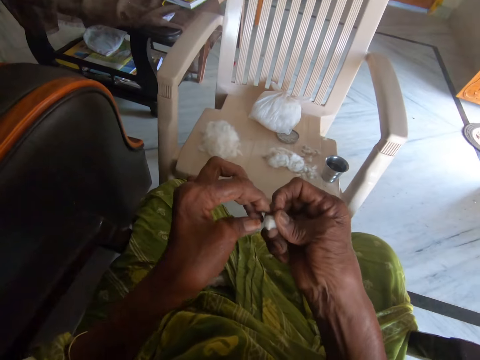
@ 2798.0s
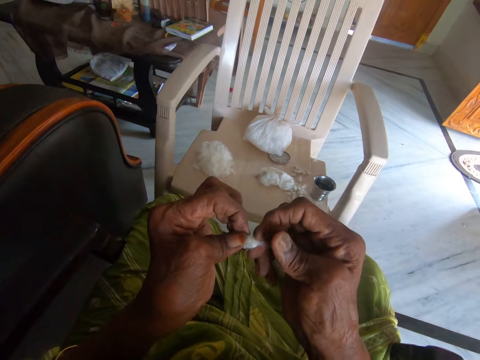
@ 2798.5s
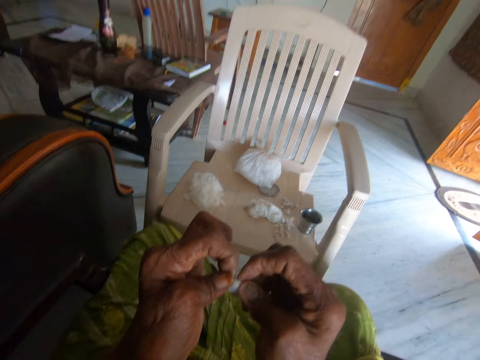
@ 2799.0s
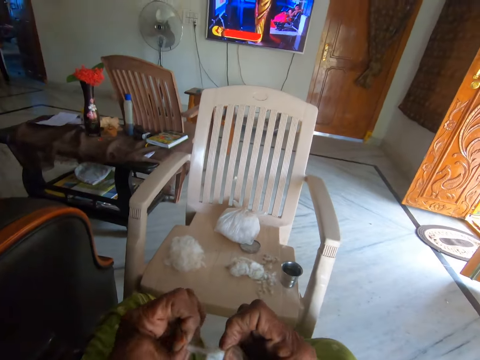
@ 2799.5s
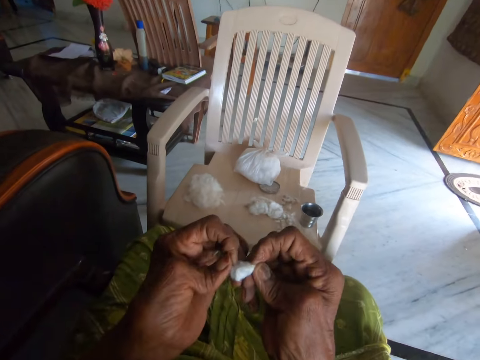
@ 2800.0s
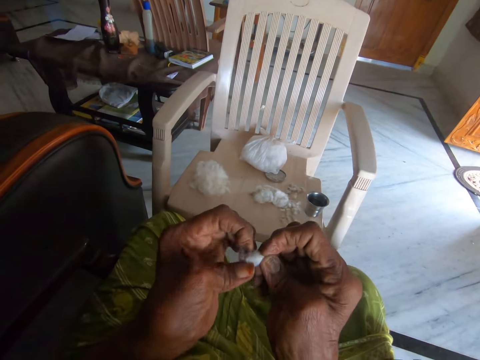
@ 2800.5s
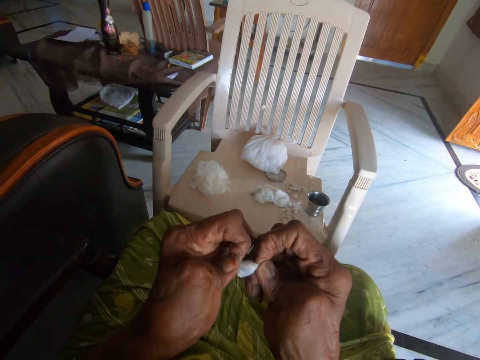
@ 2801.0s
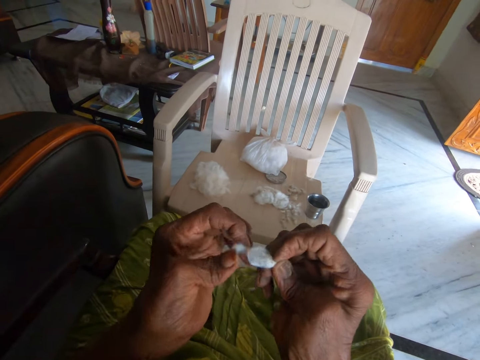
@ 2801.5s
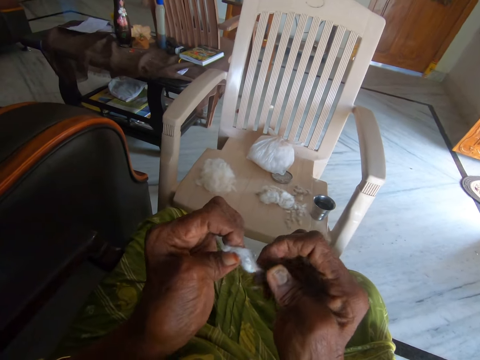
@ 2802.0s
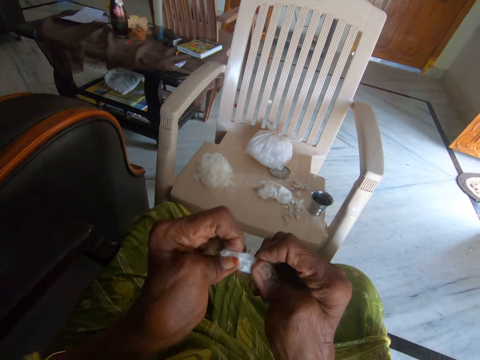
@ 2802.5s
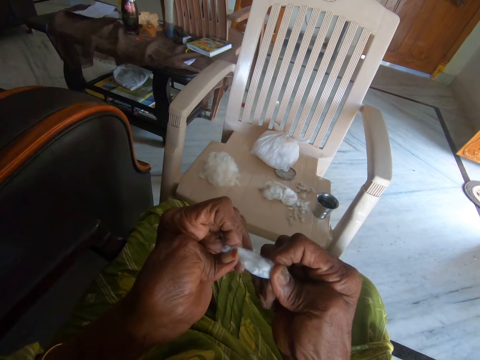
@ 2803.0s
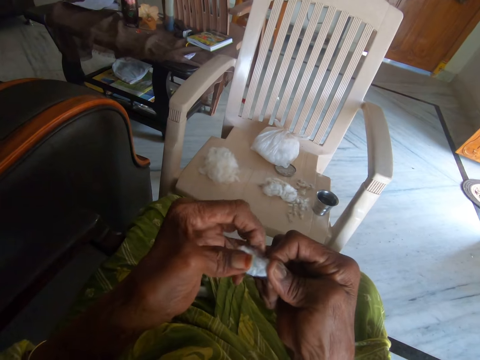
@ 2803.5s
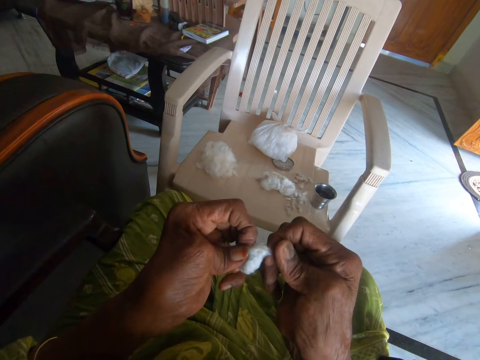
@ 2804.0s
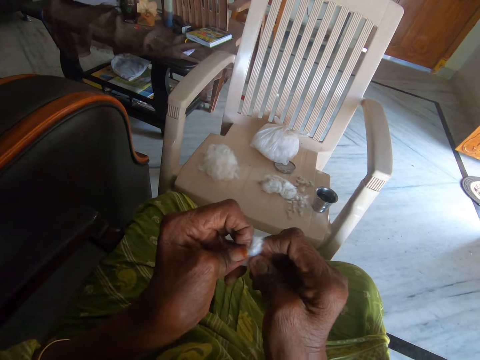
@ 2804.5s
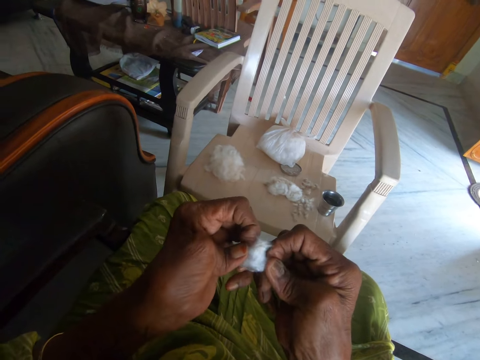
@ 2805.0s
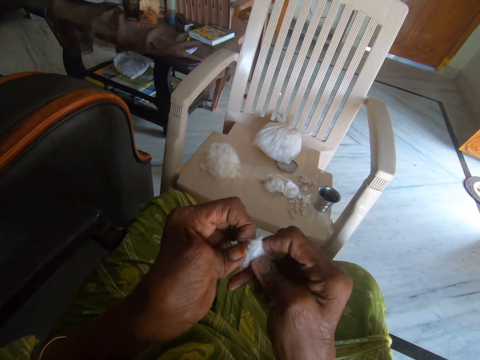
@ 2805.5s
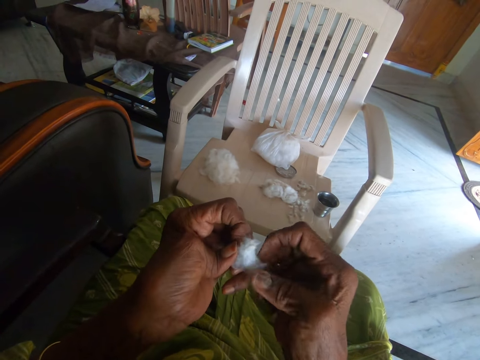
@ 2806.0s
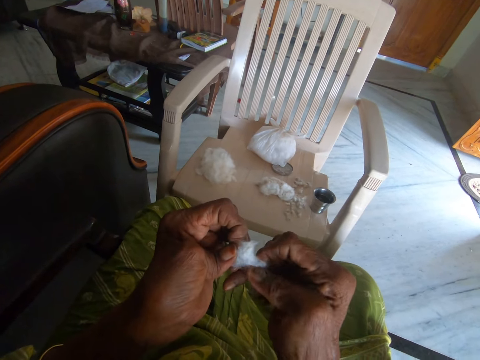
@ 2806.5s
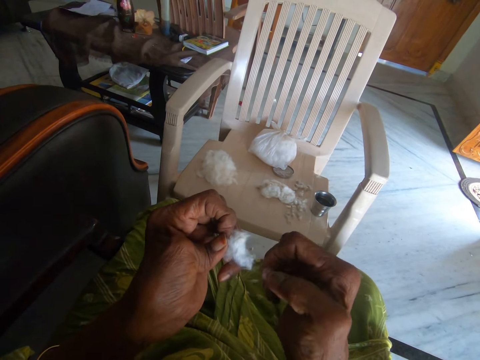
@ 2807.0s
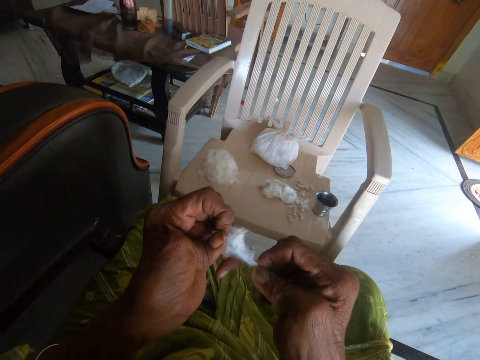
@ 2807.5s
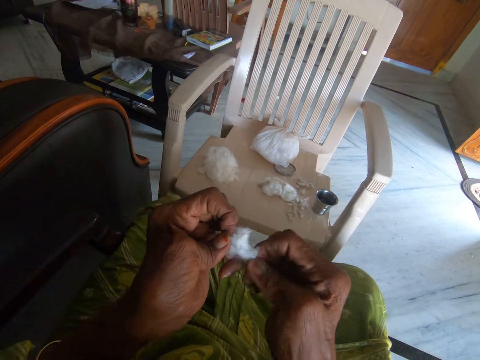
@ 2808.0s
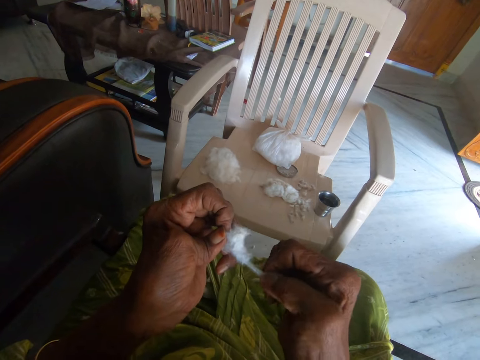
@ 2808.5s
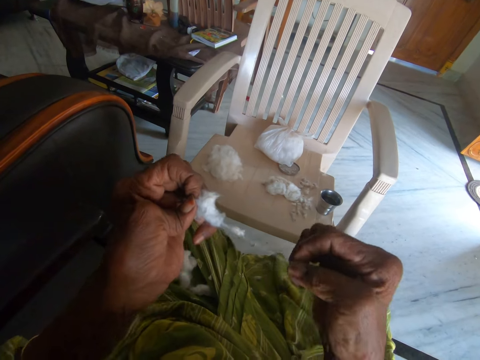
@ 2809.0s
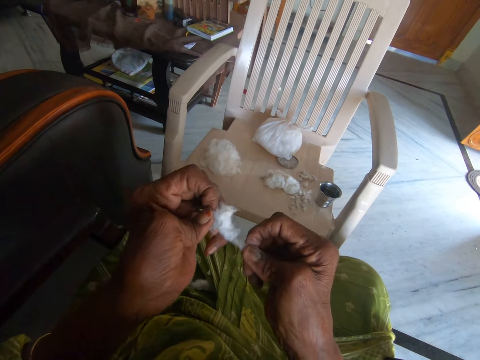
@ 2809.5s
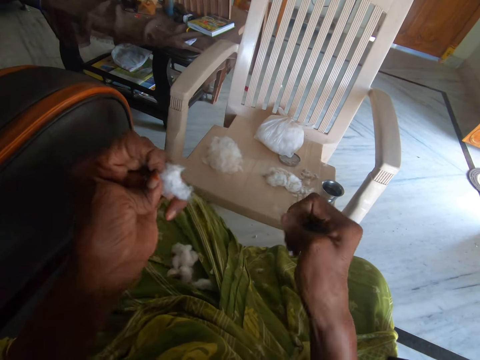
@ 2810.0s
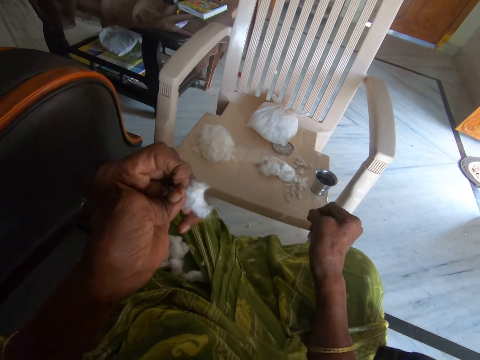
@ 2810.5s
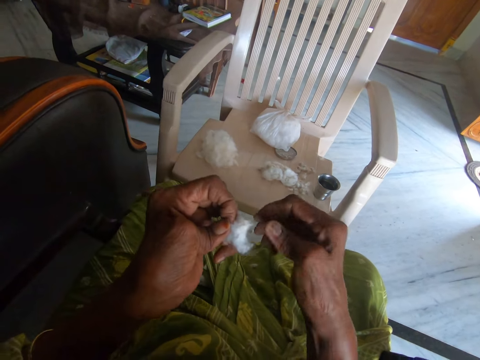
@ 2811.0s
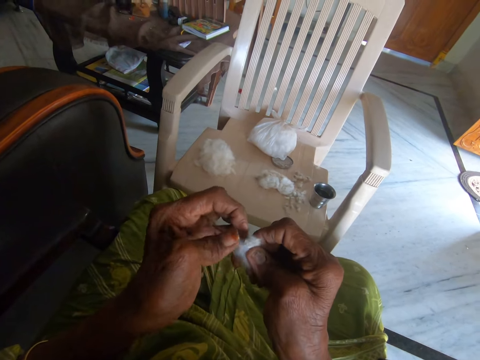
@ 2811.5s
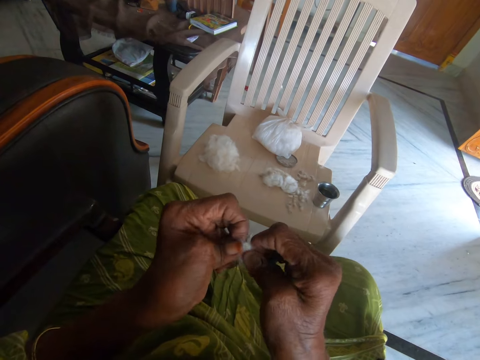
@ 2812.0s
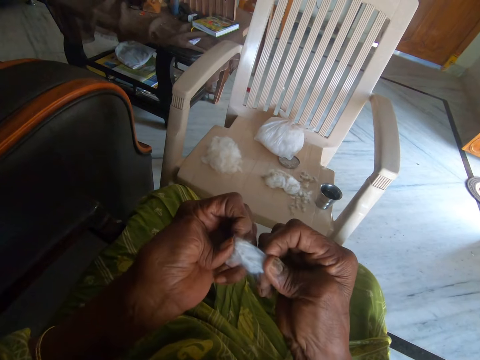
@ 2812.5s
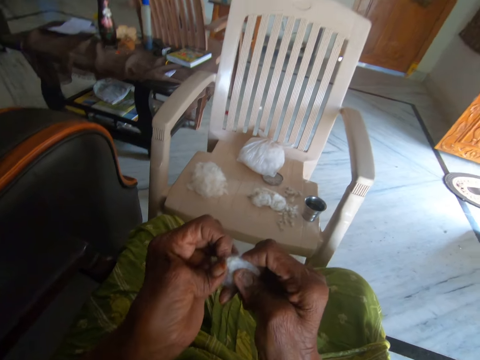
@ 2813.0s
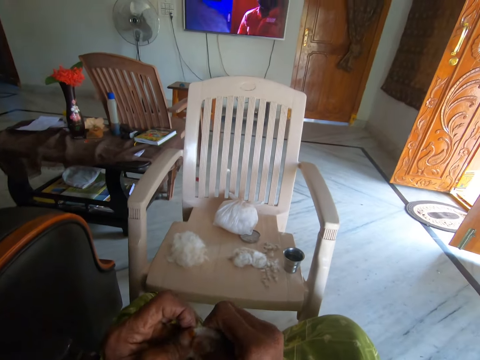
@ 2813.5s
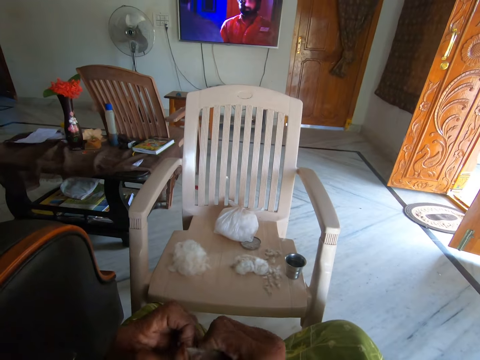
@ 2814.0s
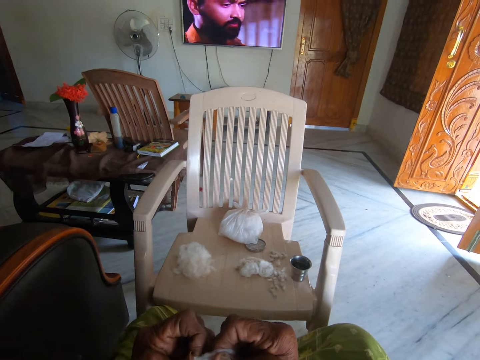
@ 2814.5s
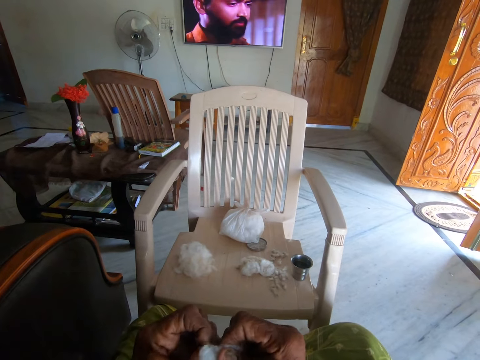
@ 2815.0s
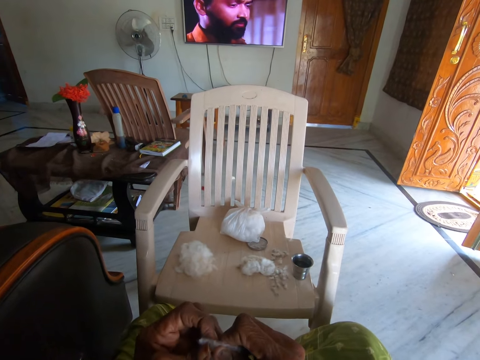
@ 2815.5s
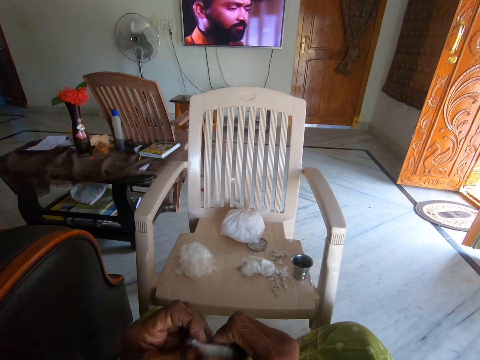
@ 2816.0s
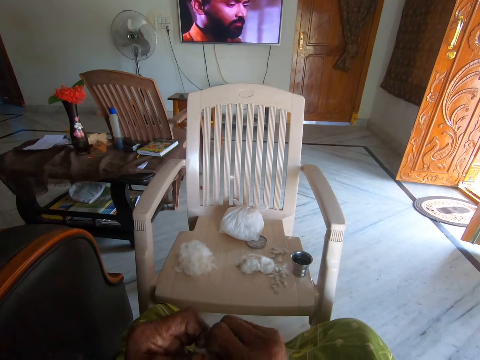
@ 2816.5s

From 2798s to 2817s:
The camera wearer separates cotton wool from dirt with both hands. She plucks a seed. She throws dirt with her left hand. She continues separating the cotton wool from the dirt with both hands.

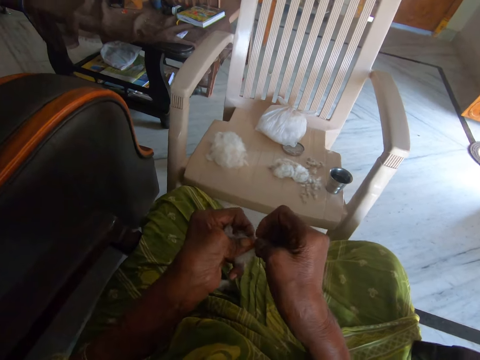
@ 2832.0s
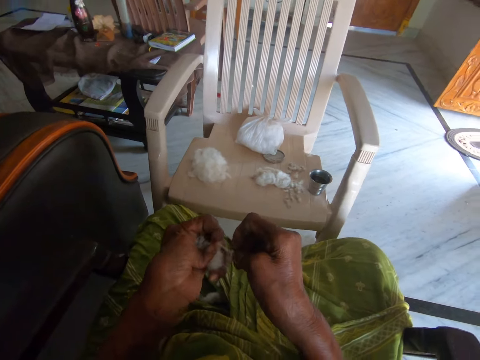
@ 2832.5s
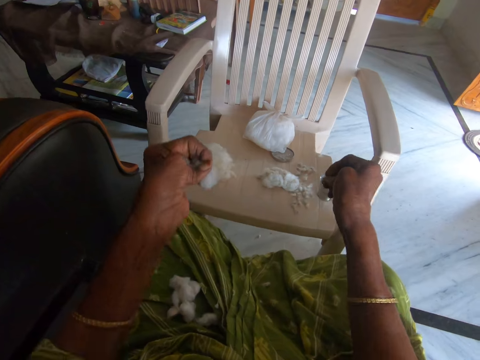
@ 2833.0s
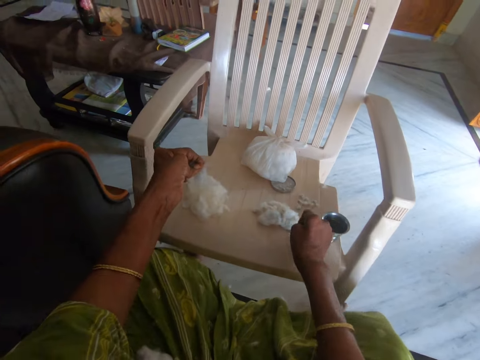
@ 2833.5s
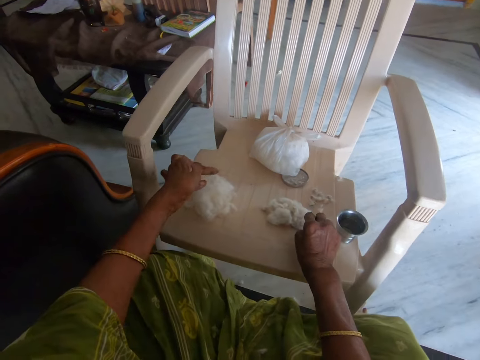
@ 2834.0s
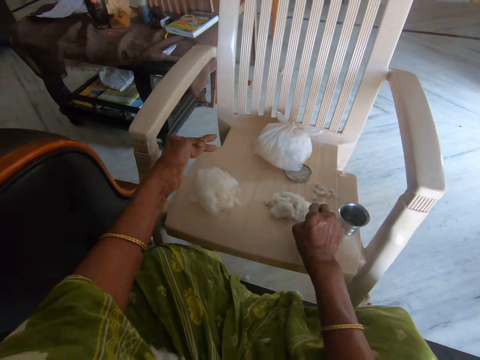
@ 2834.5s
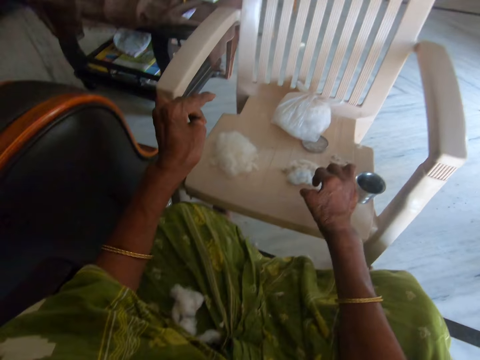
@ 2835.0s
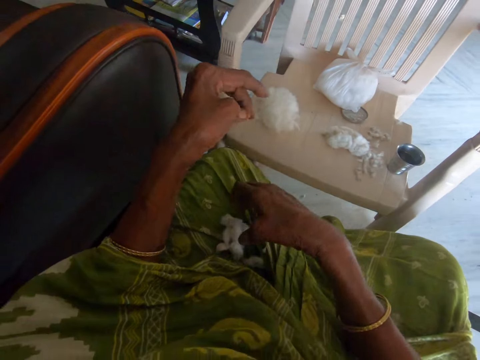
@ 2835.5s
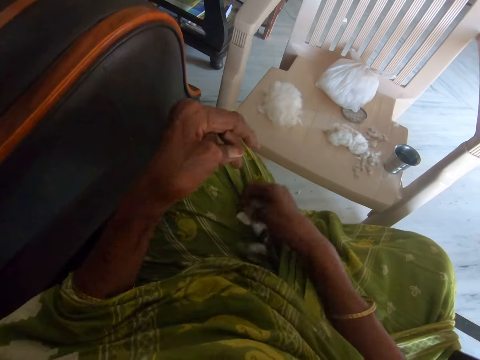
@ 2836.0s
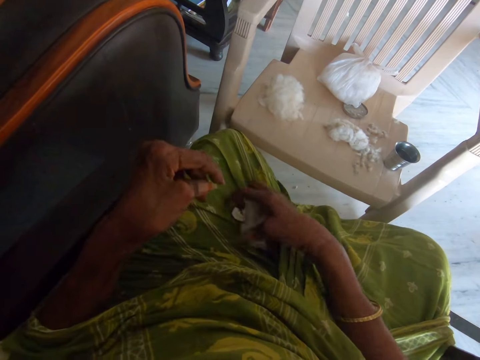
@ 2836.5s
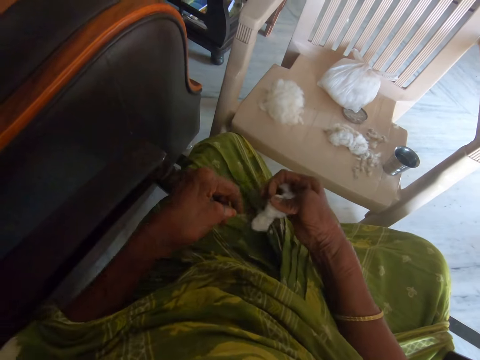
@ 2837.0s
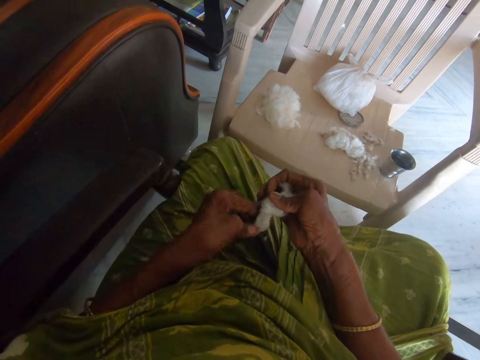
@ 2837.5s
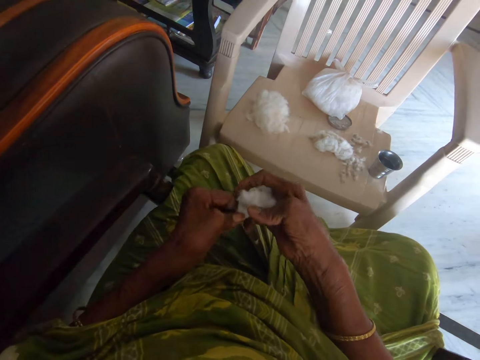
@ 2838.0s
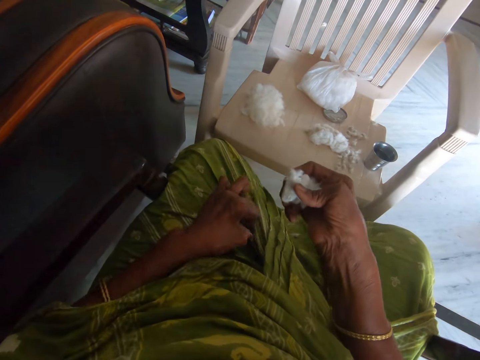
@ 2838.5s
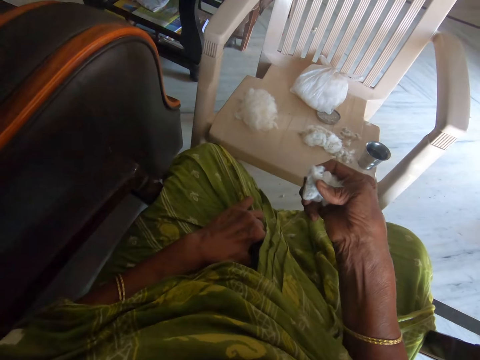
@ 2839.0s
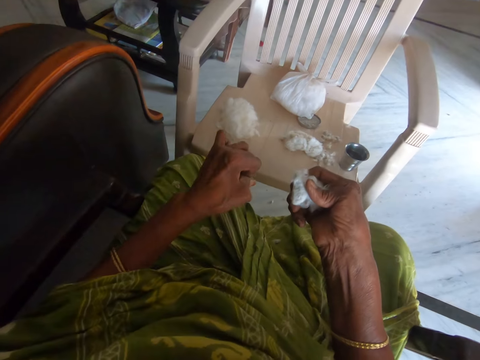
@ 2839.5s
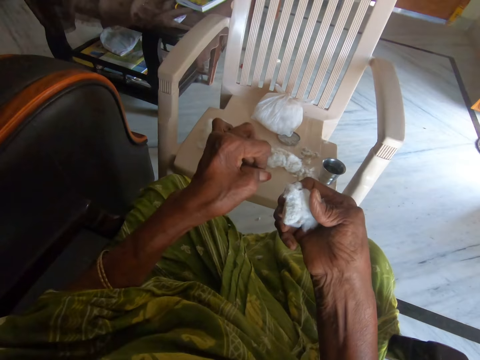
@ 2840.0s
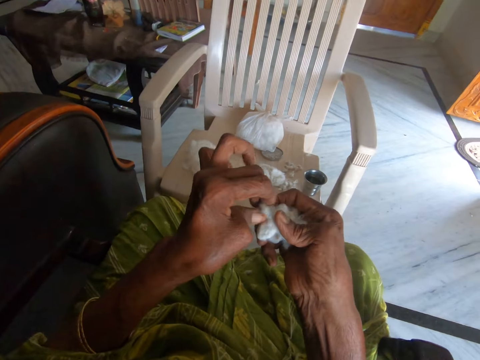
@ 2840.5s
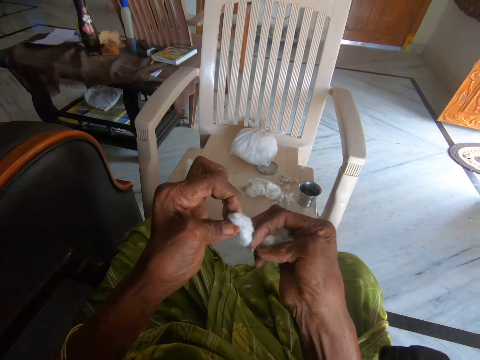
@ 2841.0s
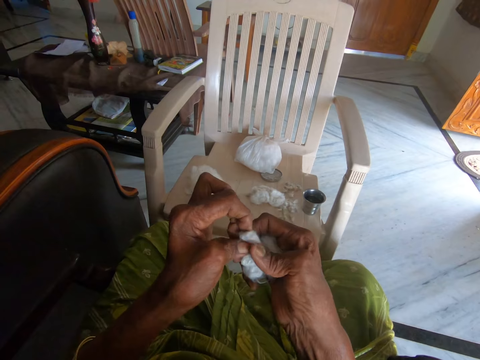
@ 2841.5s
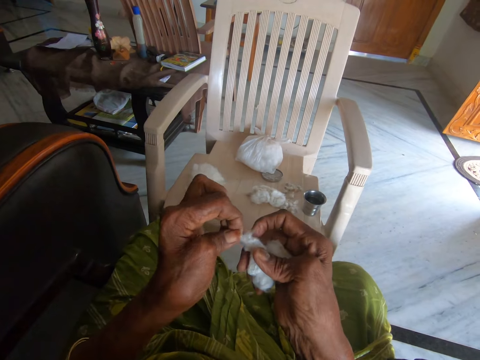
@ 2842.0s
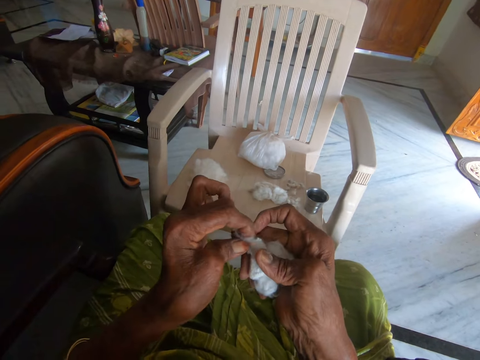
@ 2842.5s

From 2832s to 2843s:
The camera wearer drops cotton wool and dirt on the chair with both hands. She picks the cotton wool from her wrapper with her right hand. She holds the cotton wool from her right hand briefly. She picks dirt from her wrapper with her left hand. She throws the dirt with her left hand. She picks the cotton wool from her right hand briefly. She separates cotton fibers from the seeds. She picks another cotton wool from her right hand.
